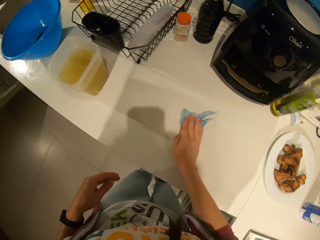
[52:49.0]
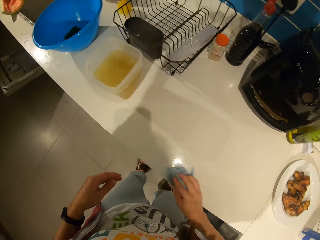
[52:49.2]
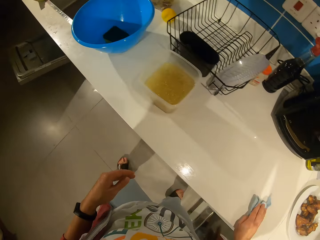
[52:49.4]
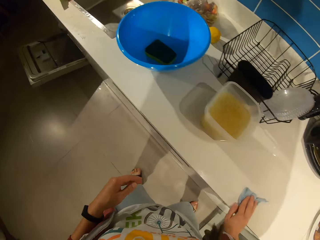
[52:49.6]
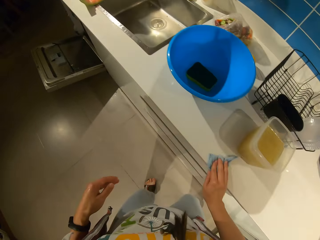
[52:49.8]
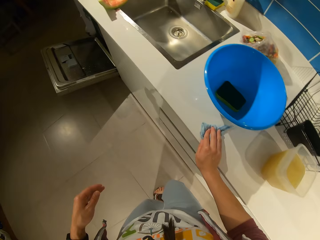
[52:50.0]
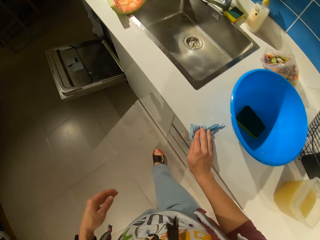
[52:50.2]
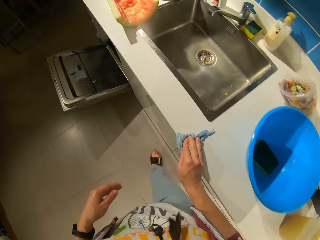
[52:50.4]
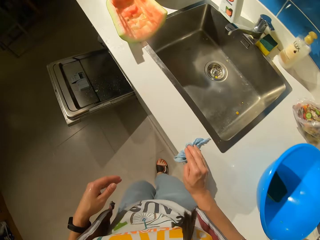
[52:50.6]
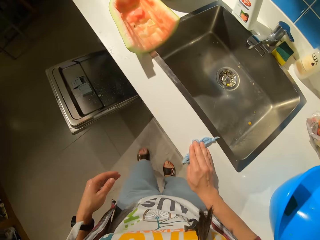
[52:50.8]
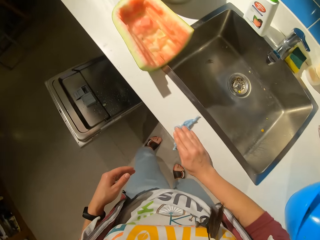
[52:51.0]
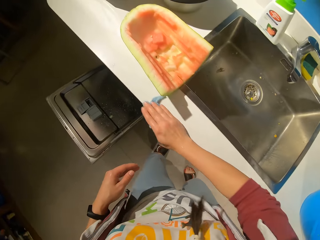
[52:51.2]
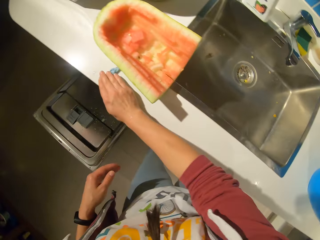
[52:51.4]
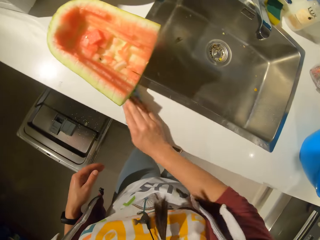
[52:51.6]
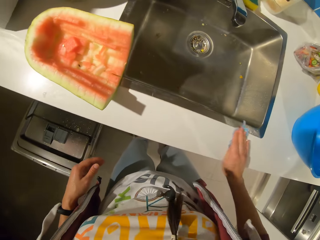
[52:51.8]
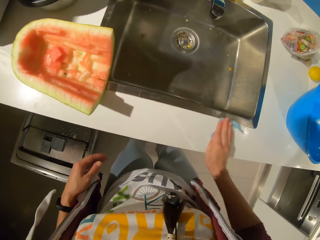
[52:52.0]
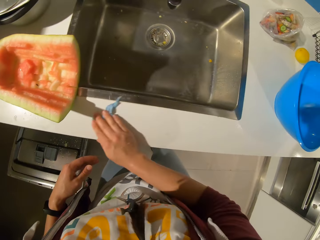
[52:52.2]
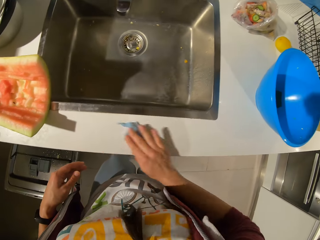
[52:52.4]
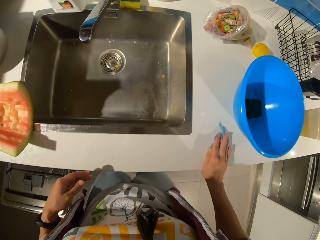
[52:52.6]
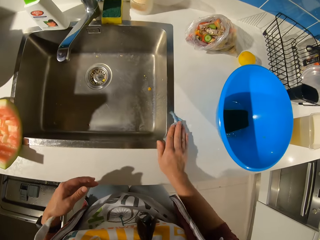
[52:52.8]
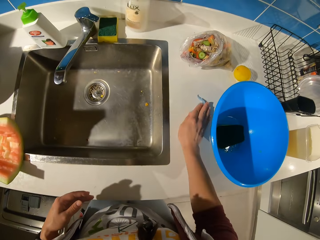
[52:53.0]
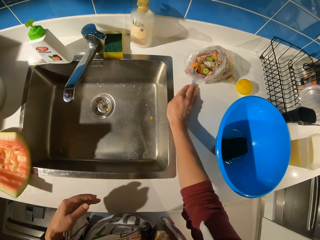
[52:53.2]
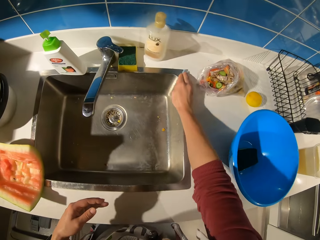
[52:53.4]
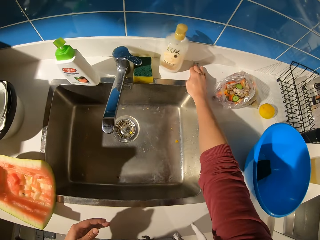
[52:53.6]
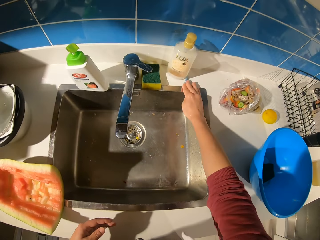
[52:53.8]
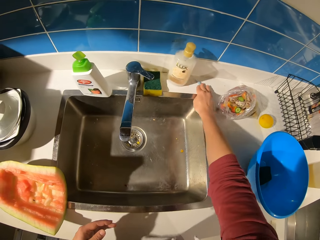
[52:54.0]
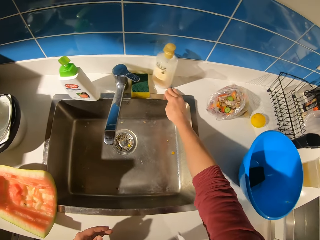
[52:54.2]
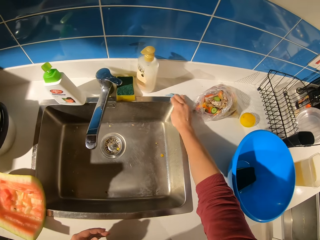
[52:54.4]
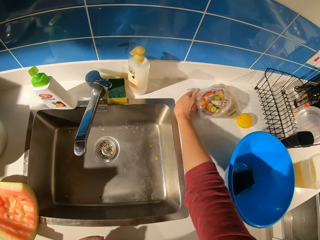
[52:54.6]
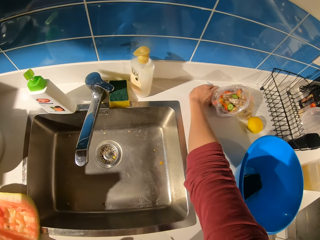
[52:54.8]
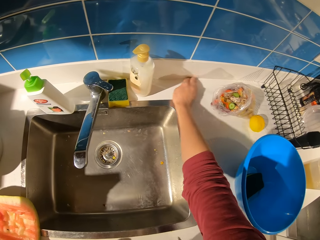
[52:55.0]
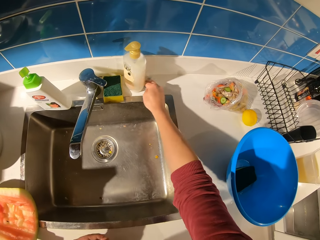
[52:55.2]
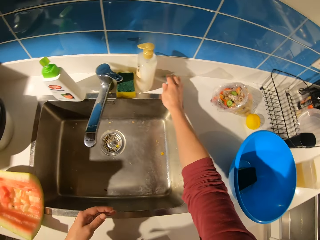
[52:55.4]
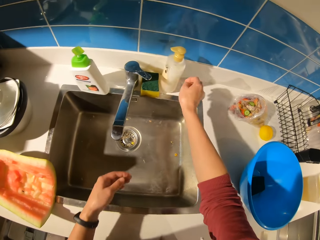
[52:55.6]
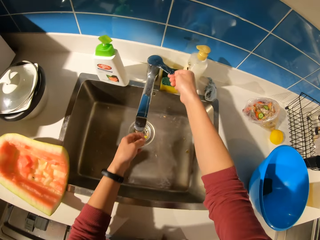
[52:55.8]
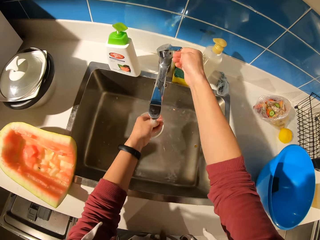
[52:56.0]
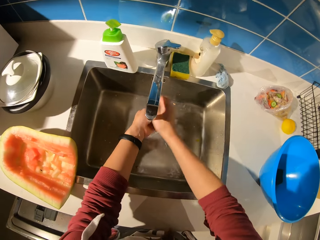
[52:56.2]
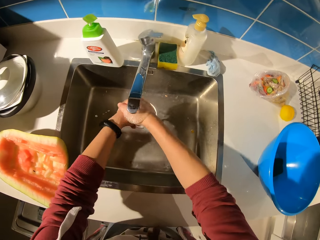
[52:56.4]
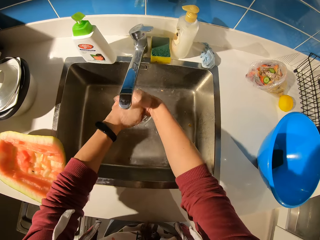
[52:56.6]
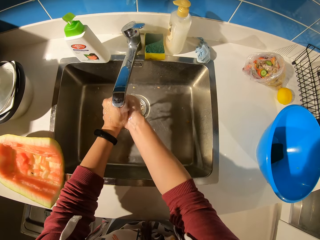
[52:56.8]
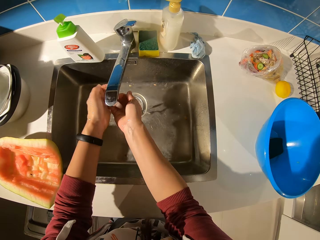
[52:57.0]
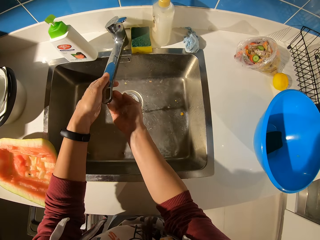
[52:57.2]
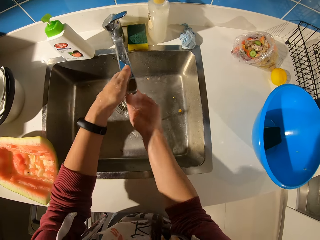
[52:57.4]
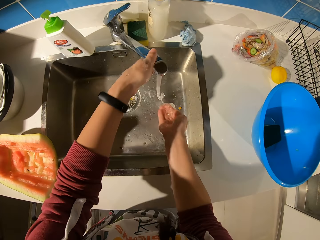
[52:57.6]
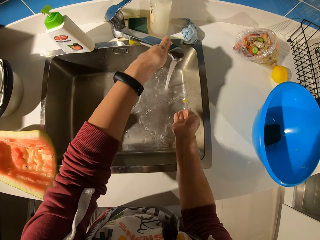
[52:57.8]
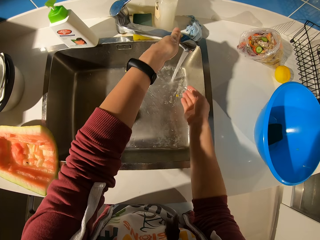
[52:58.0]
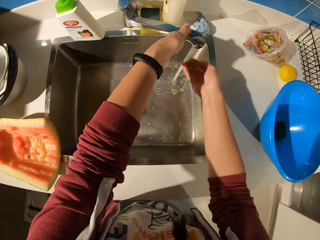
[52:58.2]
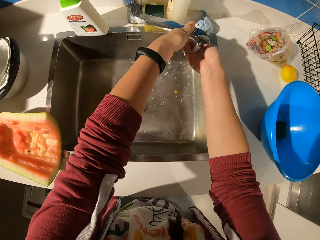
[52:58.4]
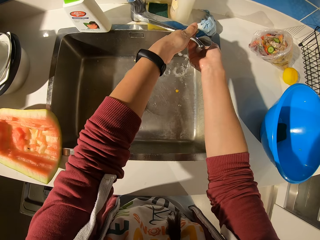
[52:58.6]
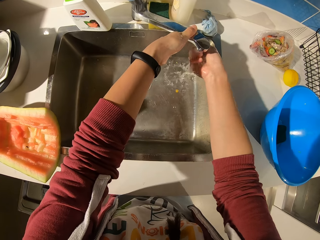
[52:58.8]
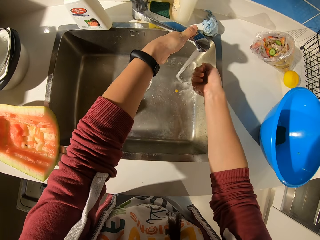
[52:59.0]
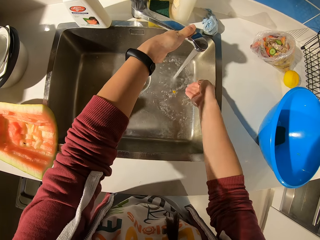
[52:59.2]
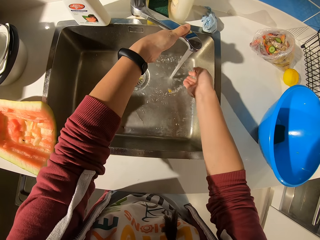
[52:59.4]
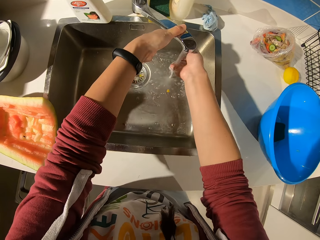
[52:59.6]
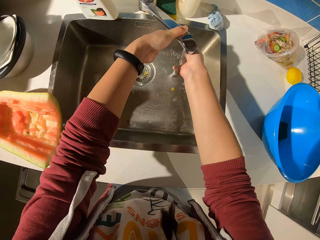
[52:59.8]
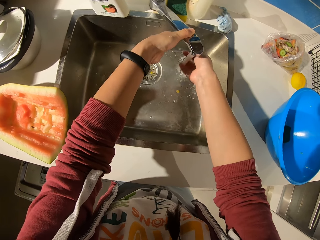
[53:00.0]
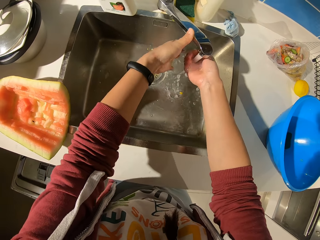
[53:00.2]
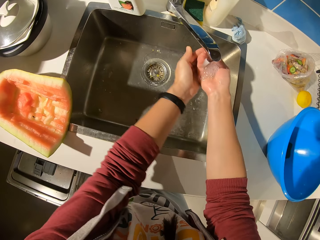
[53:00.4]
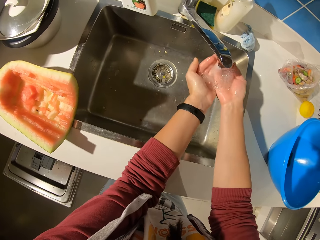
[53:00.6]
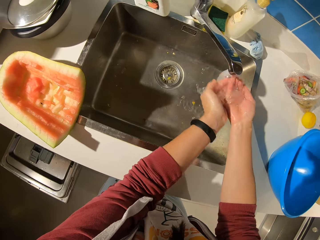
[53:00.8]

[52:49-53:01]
The camera wearer cleans up the kitchen surface. He walks and wipes the surface. He turns on the water tap. He drops the cloth on the table. He rinses his hands in the sink.

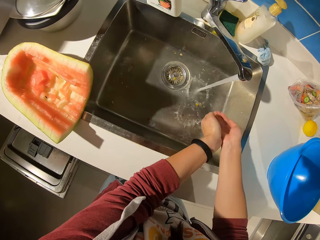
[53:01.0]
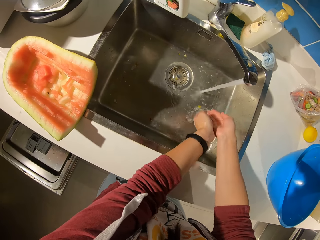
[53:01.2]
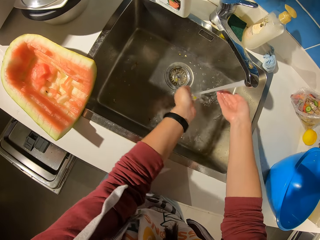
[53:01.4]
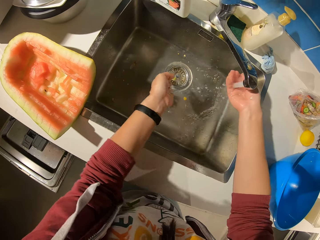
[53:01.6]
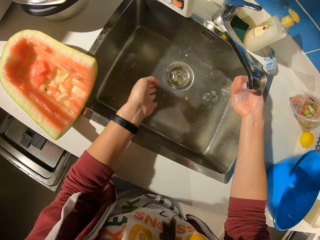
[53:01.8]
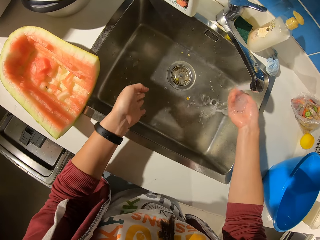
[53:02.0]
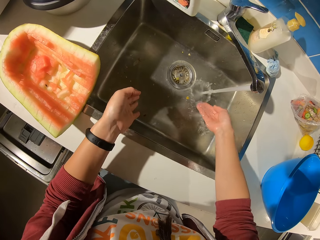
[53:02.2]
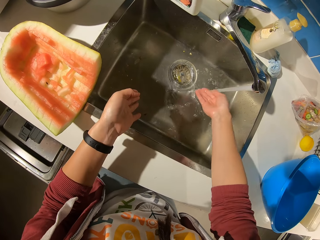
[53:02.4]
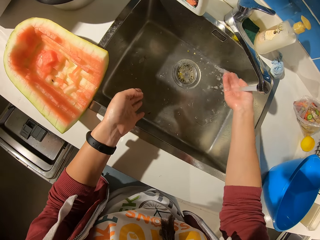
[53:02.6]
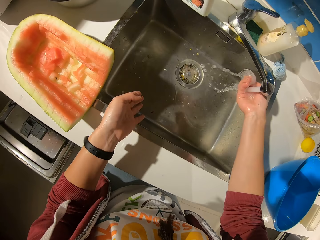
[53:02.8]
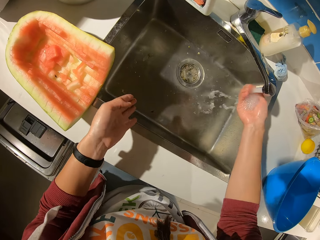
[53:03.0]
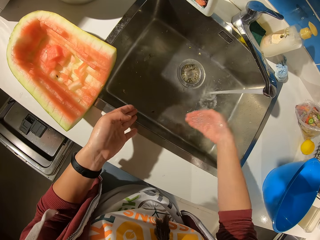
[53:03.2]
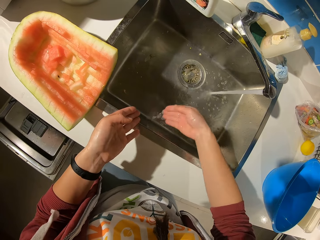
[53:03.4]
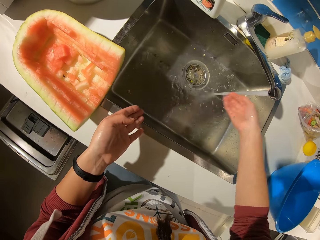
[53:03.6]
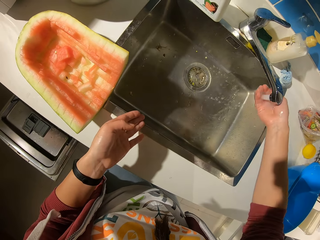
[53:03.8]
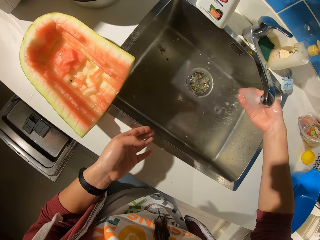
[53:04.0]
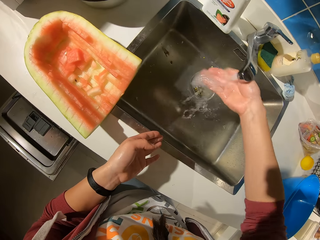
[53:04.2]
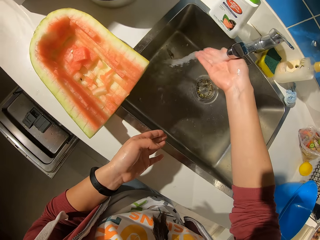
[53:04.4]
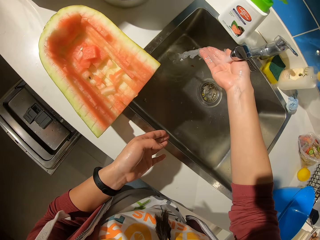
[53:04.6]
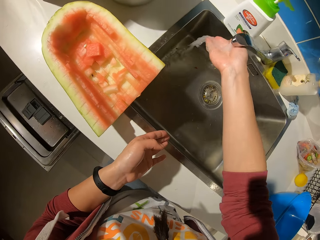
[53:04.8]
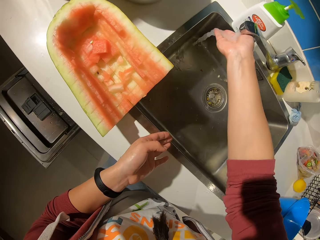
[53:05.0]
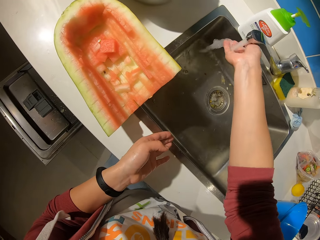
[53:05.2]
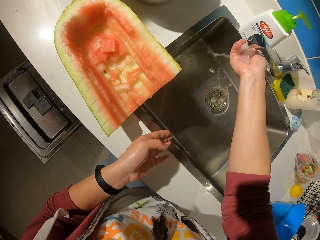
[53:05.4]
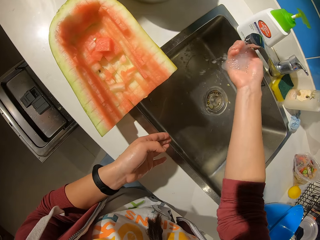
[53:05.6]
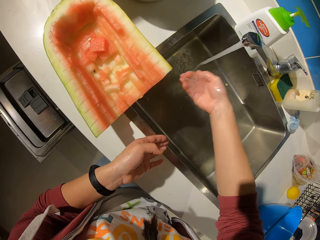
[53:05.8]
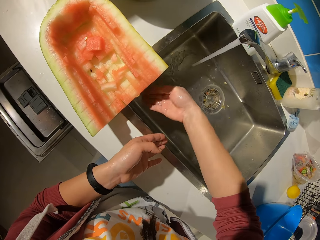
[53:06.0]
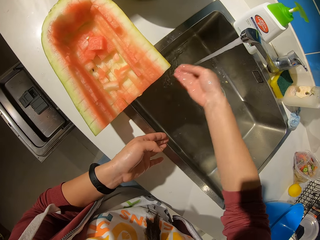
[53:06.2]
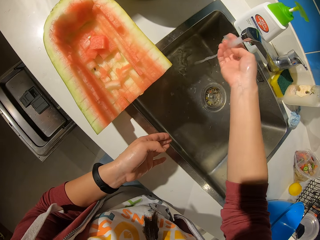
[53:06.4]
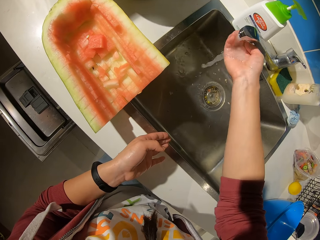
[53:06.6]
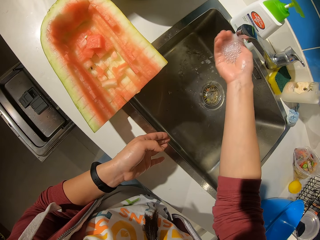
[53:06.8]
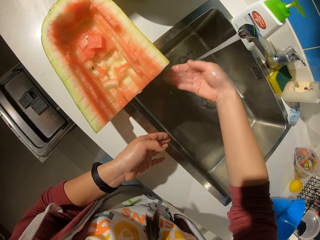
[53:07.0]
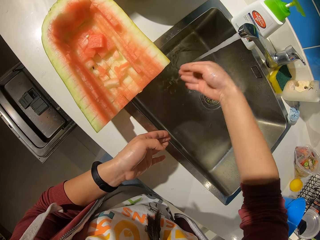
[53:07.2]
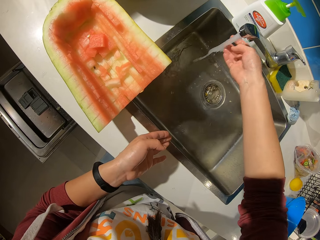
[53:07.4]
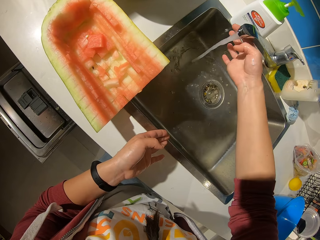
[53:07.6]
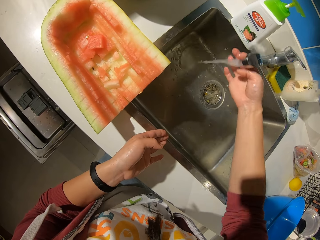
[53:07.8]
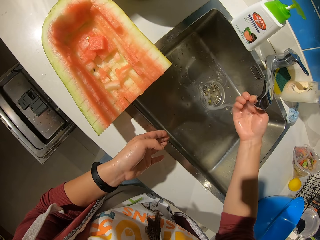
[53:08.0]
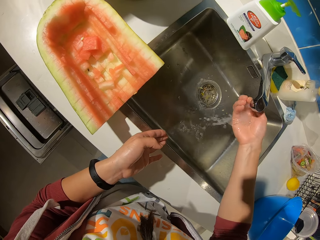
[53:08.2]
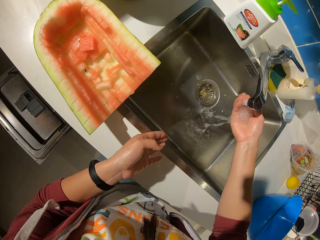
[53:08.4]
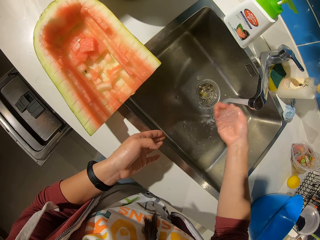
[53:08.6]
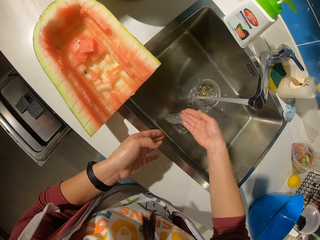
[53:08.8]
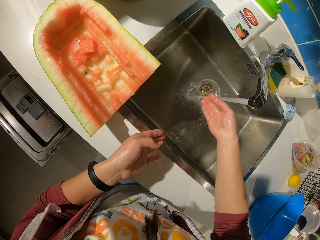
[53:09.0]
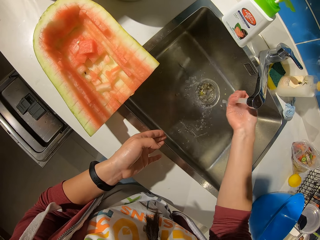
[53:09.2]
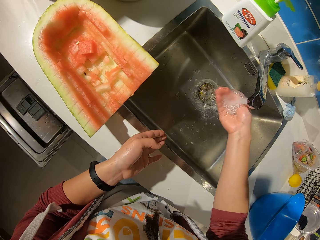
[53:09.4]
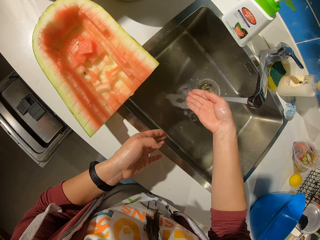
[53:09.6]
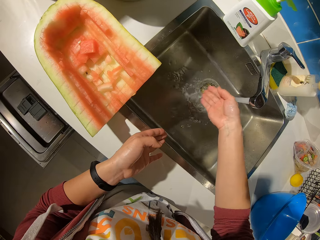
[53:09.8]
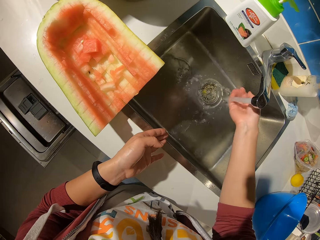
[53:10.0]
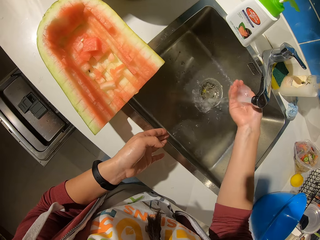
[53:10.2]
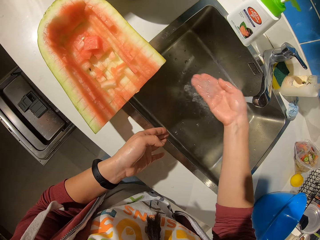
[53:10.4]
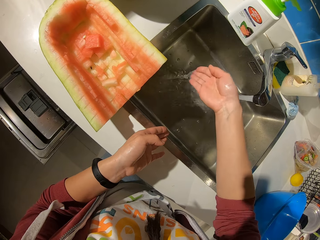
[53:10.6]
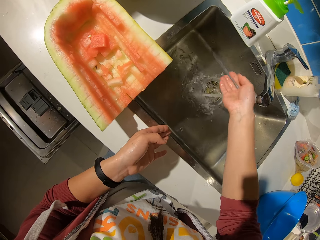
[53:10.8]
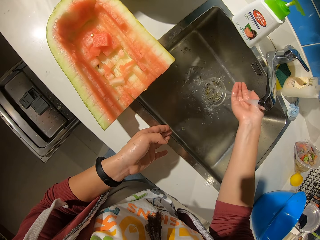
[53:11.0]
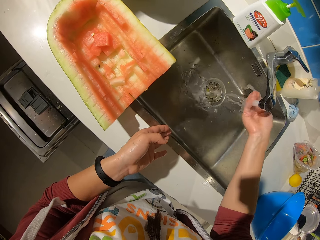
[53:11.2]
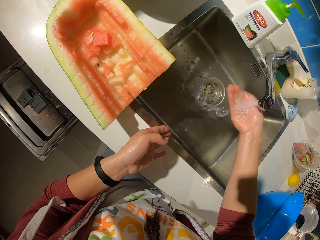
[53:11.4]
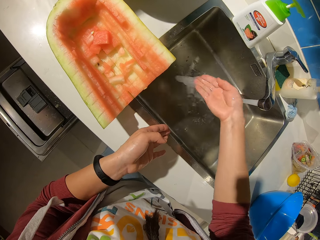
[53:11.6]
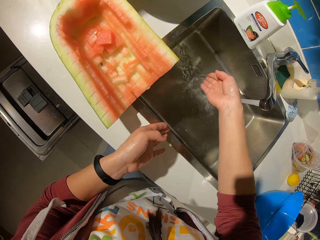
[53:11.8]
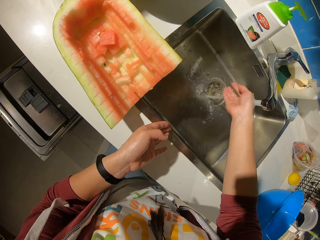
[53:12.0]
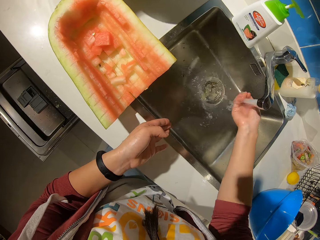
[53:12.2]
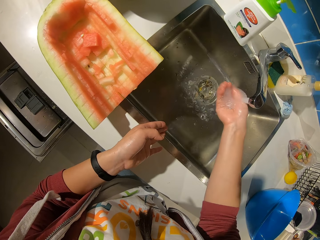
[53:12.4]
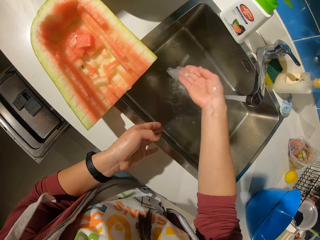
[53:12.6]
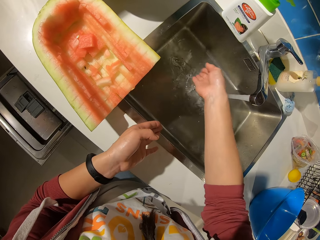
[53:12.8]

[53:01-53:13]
The camera wearer turns the water tap sideways around the sink. She taps water with her hands and pours water in the sink with her hands. She turns the water tap sideways. She taps water with her hands and pours water in the sink with her hands. She taps water with her hands.
